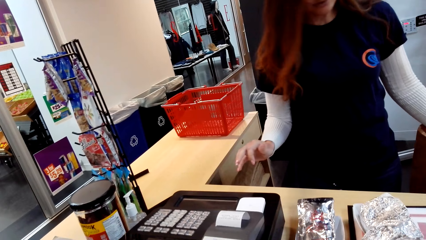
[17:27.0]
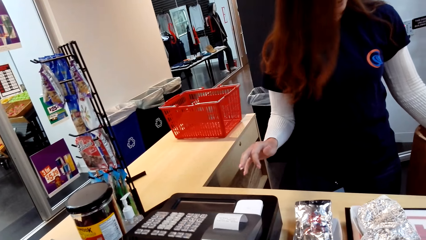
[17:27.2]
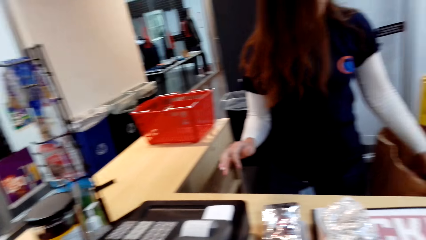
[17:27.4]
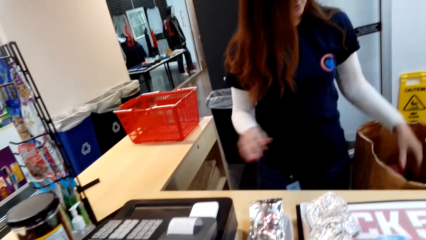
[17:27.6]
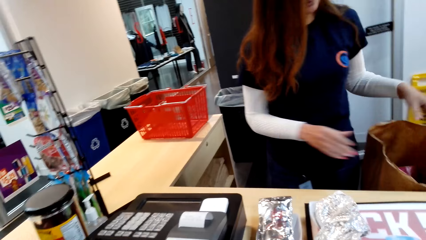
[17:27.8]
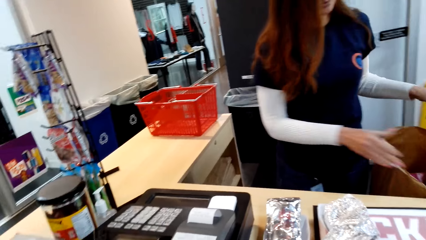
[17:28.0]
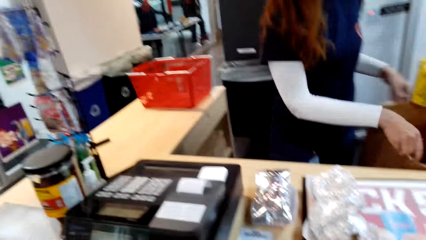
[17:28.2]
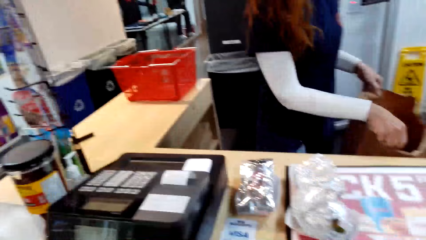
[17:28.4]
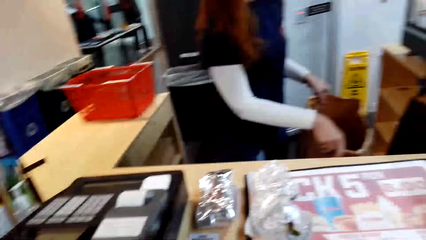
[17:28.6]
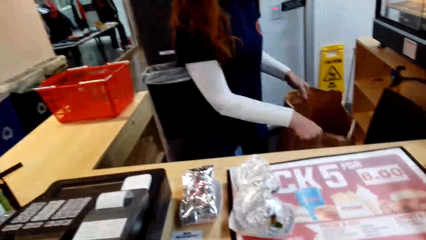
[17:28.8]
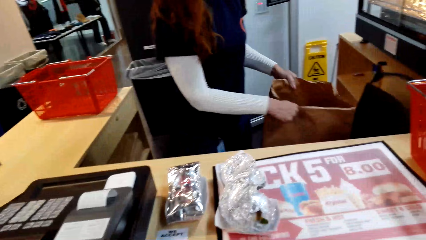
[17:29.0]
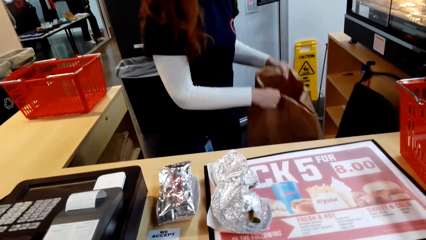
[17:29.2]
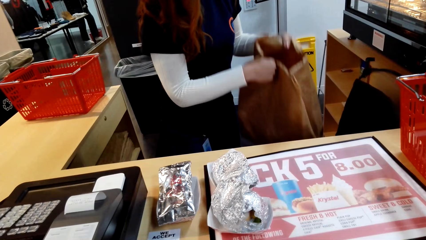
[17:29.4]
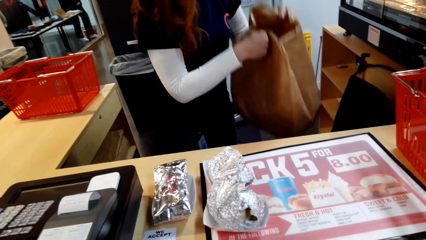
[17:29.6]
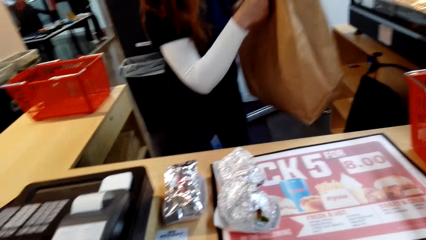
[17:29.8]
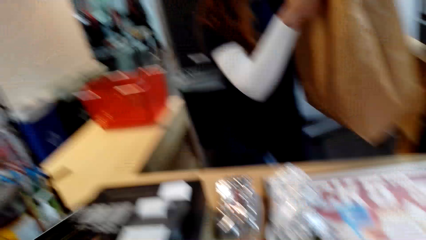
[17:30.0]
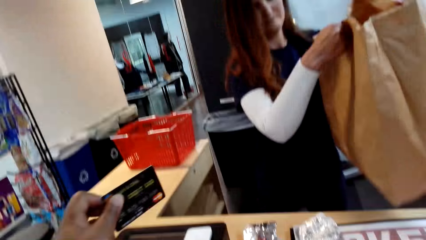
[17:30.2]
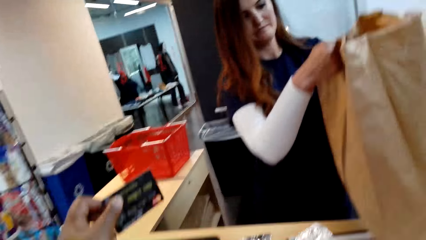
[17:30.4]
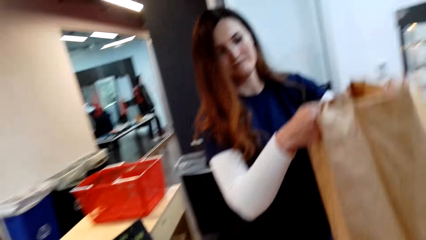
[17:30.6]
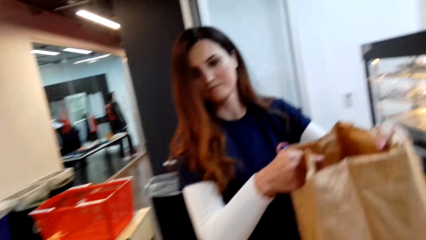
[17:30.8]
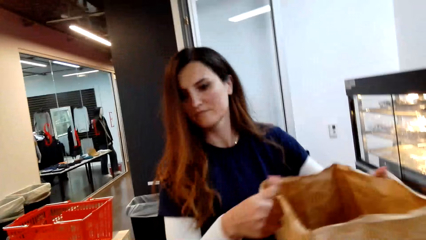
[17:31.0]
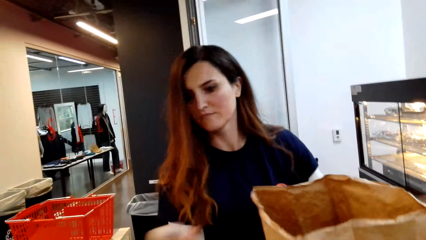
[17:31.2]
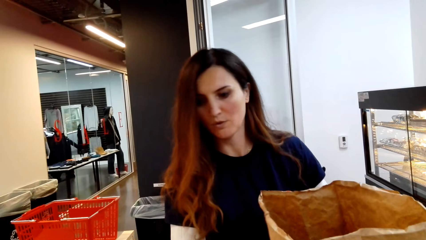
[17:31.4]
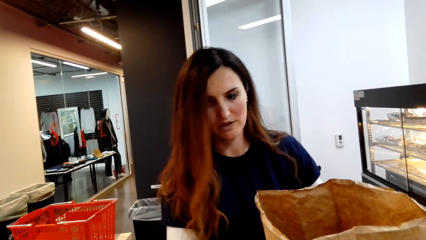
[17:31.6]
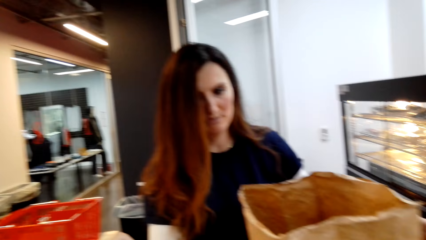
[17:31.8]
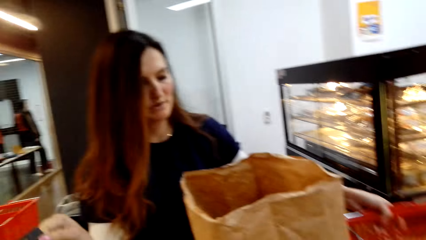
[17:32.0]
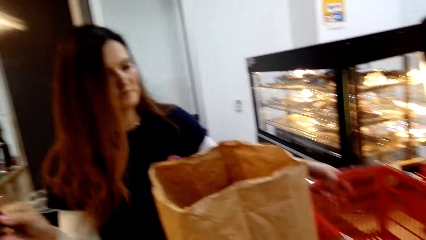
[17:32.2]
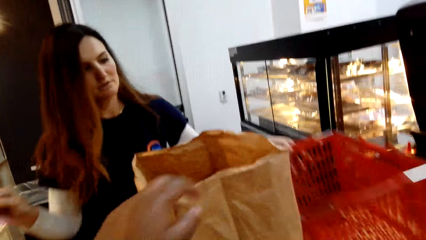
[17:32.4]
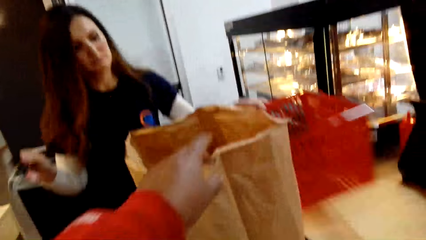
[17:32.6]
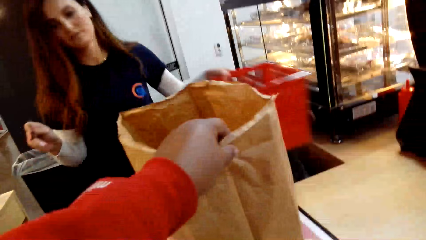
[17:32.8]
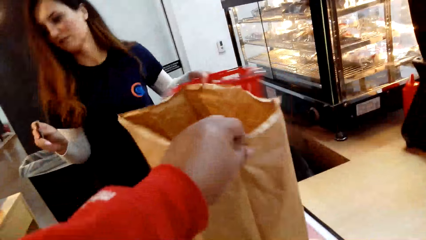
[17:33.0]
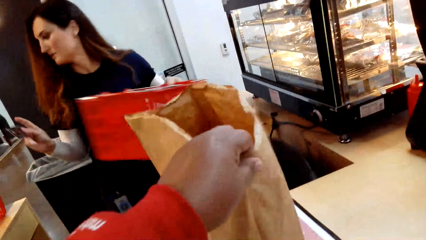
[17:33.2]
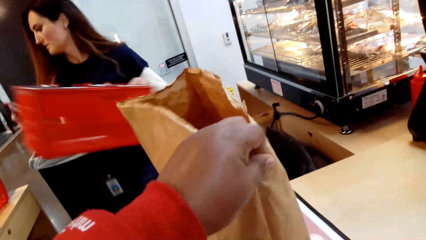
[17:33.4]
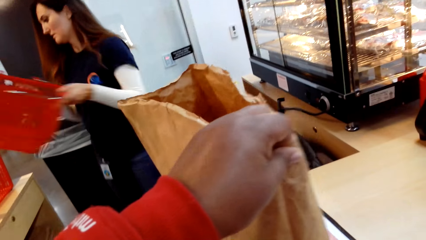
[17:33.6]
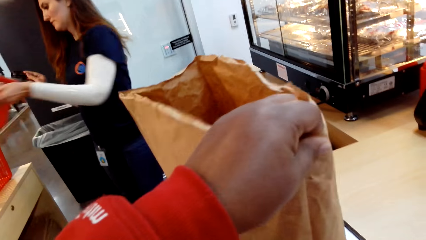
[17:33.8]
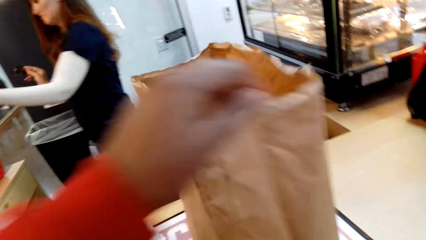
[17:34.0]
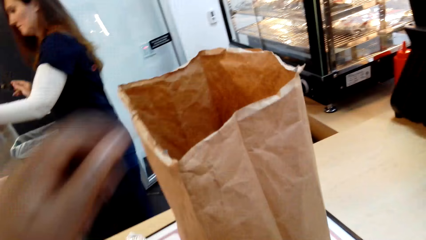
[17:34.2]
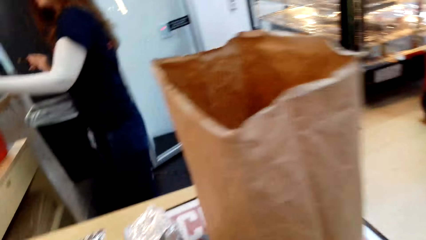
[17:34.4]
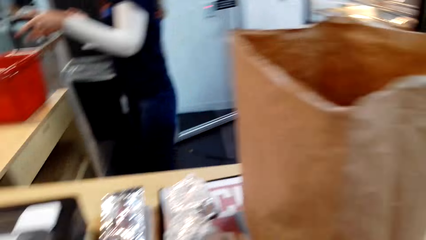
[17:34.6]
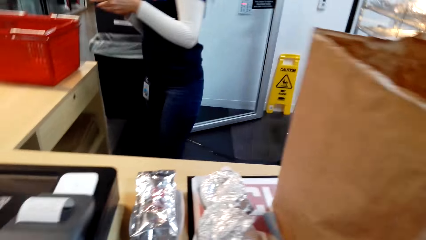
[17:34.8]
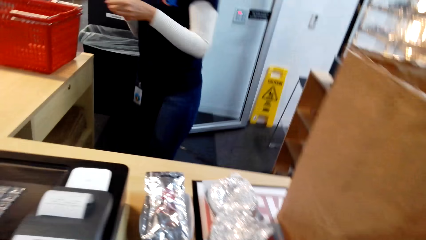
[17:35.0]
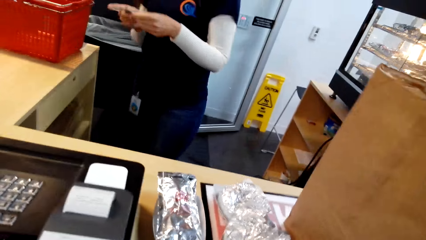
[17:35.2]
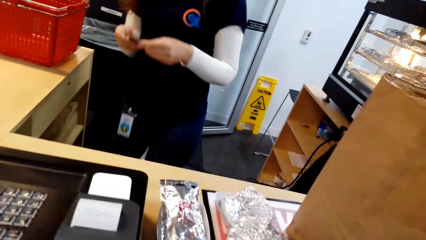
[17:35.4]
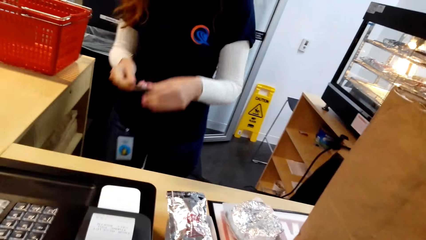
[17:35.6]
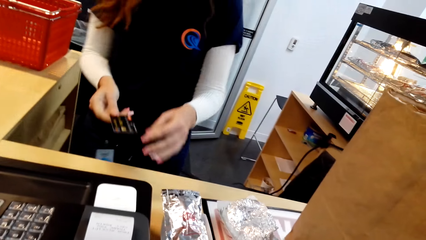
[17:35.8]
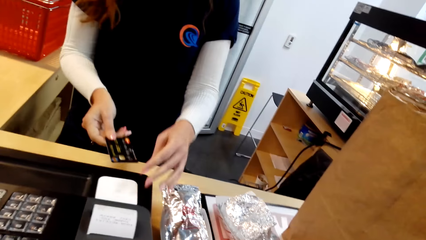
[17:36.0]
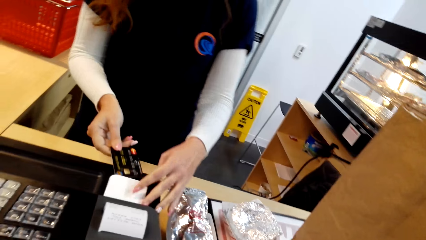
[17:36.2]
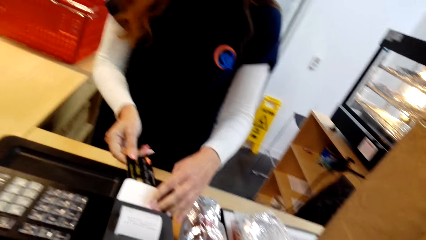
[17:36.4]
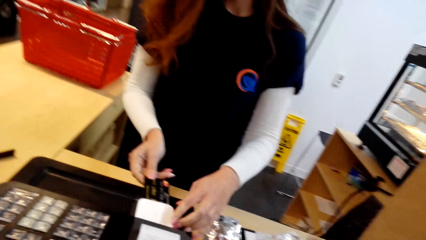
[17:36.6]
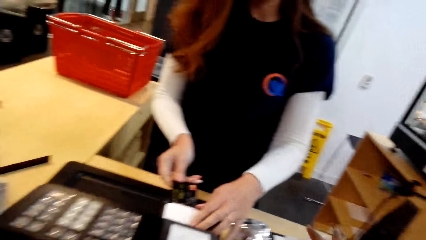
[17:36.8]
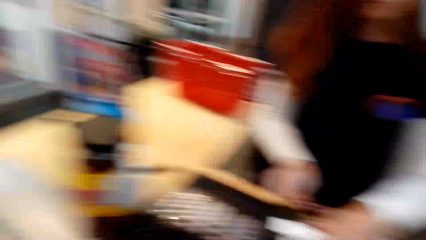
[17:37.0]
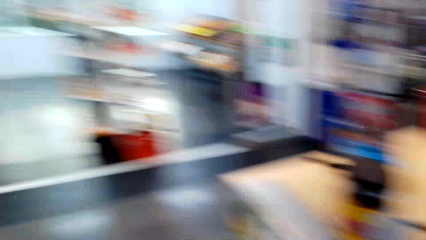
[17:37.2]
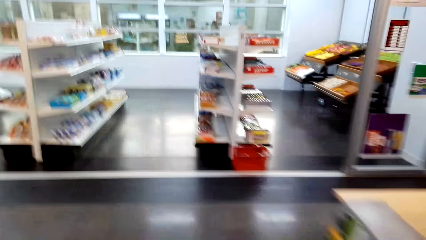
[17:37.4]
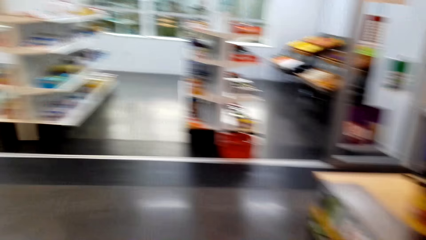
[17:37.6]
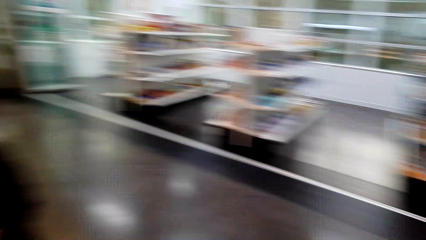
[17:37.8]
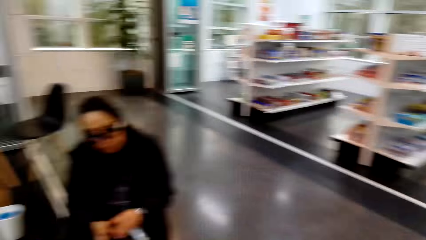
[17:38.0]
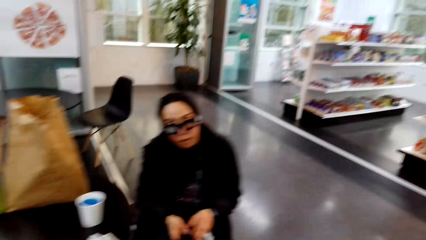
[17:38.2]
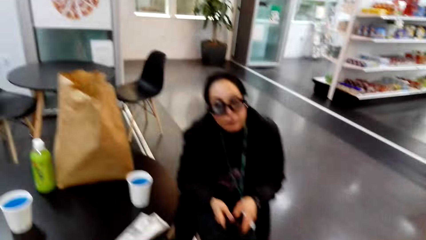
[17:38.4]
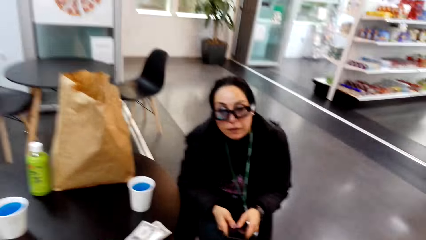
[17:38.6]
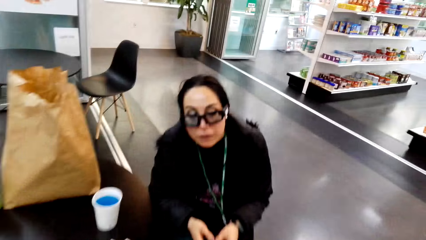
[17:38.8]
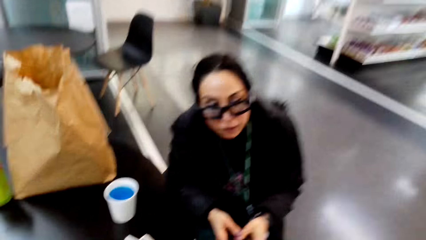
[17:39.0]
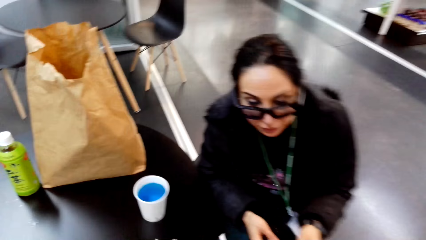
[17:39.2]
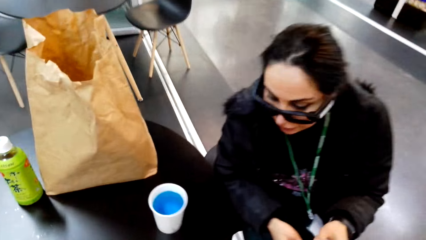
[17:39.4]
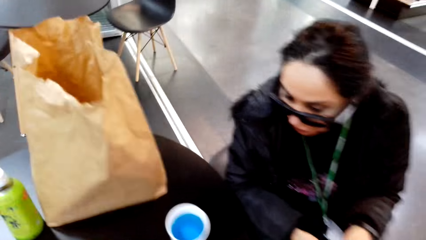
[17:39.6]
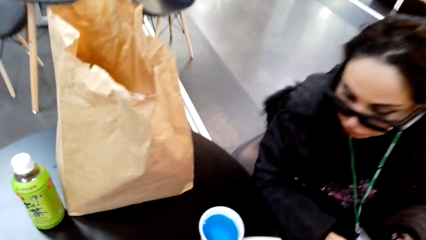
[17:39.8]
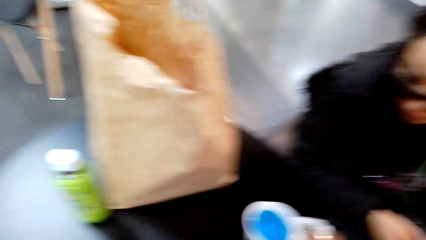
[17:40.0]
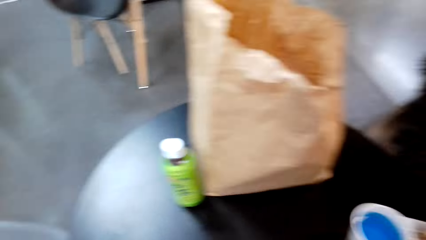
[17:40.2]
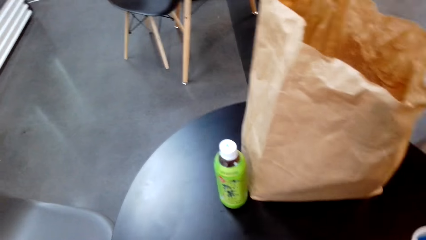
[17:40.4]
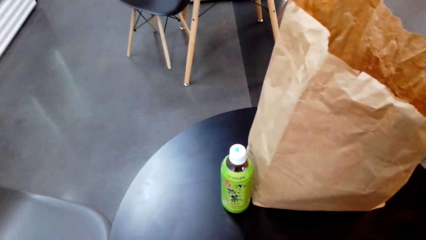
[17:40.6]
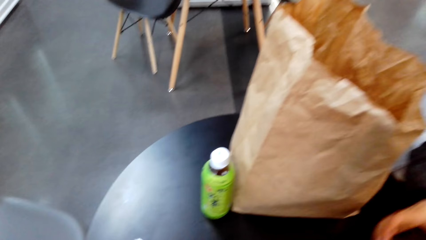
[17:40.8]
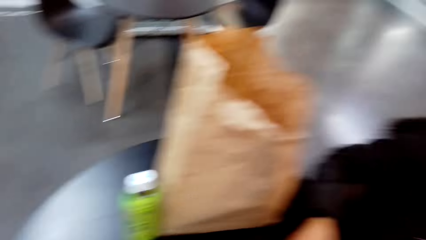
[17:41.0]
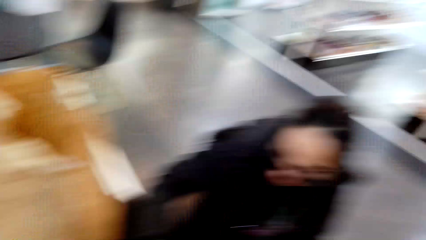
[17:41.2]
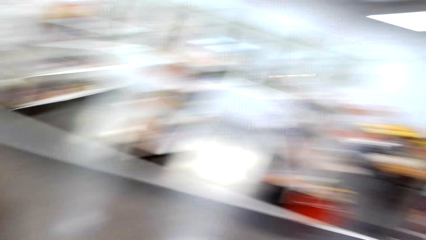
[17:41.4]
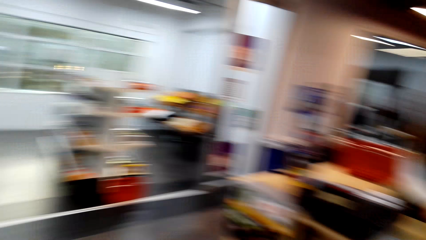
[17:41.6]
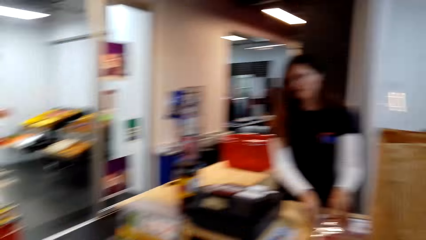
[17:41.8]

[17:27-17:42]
The cashier picks up the paper bag with goods and puts the paper bag on top of the counter. The camera wearer picks up the bag with goods. They drag the items on top of the table. The cashier enters the card in the machine. The cashier scans the card. The camera wearer talks to another person.
